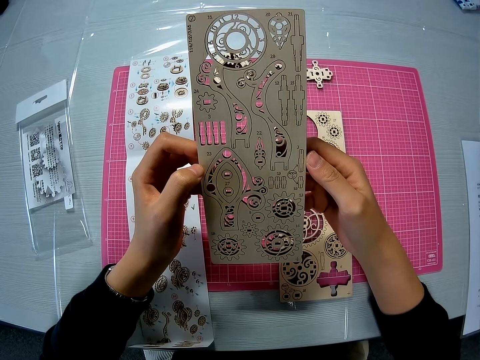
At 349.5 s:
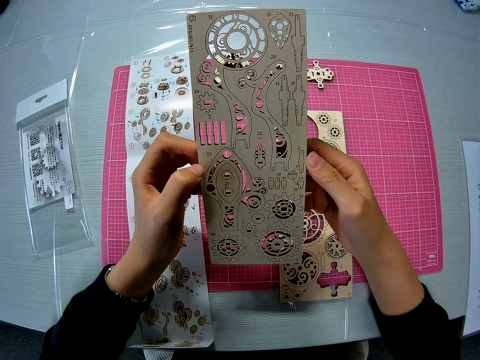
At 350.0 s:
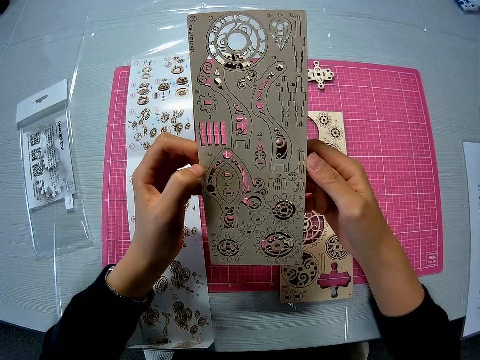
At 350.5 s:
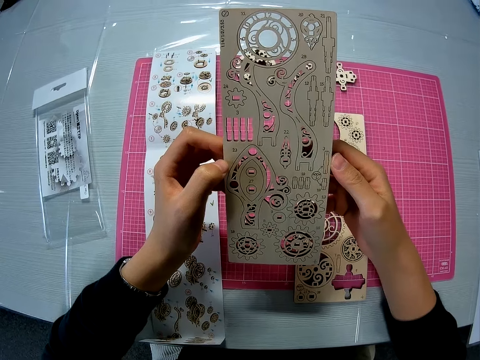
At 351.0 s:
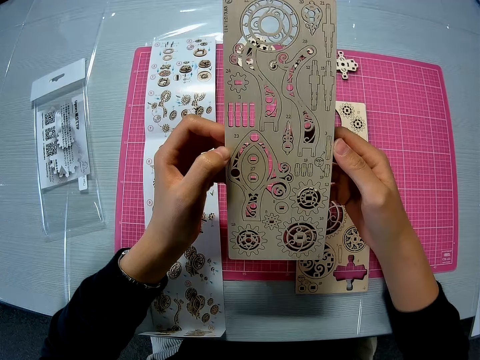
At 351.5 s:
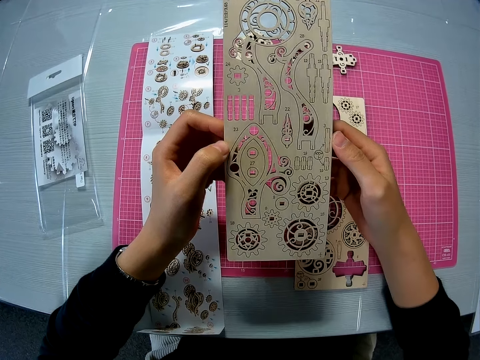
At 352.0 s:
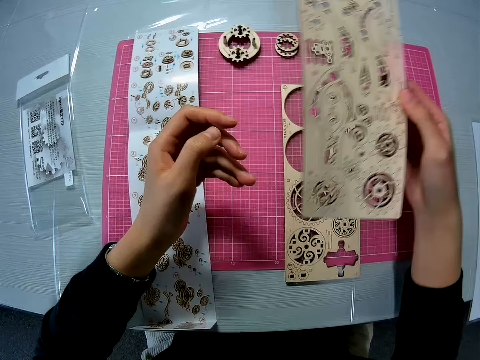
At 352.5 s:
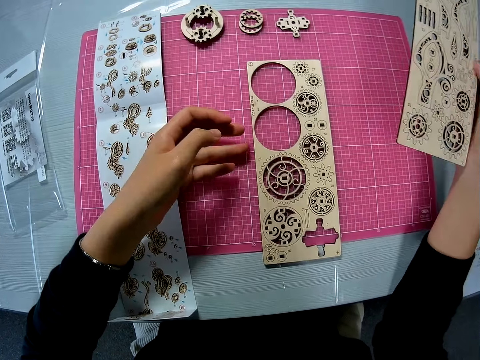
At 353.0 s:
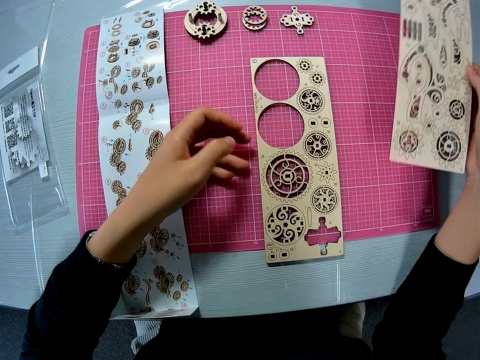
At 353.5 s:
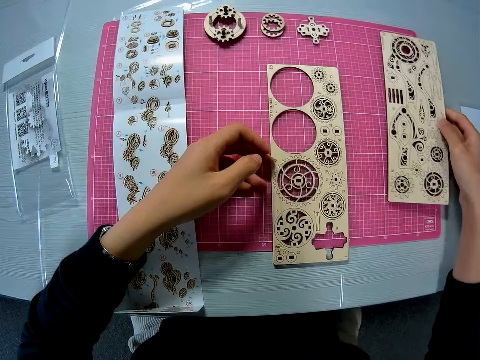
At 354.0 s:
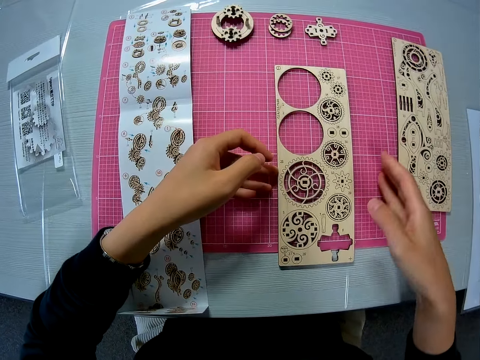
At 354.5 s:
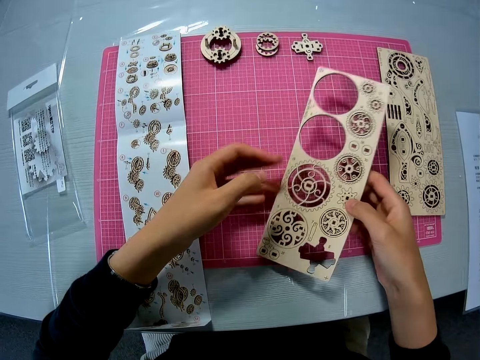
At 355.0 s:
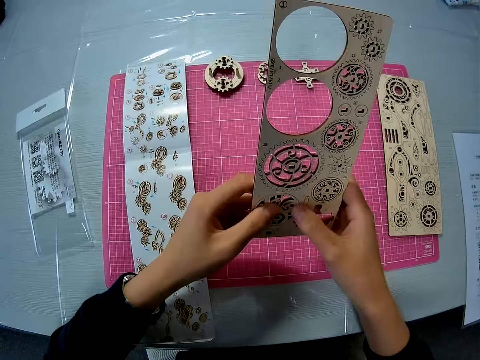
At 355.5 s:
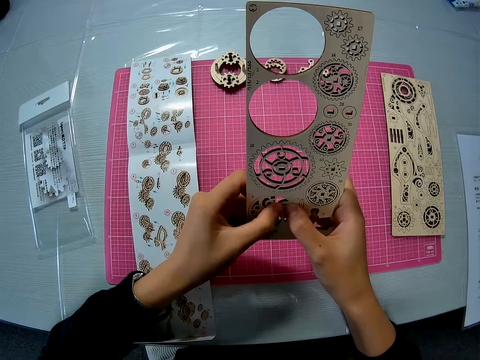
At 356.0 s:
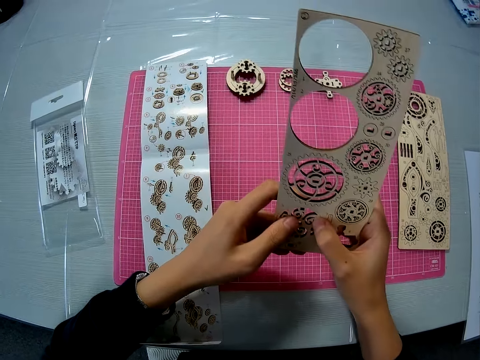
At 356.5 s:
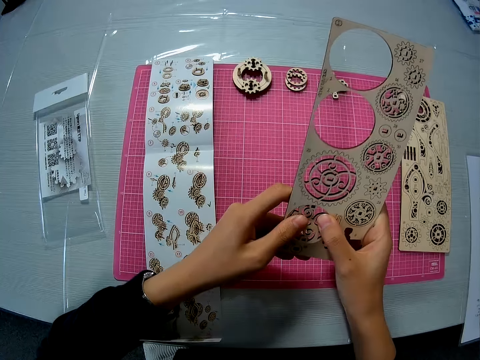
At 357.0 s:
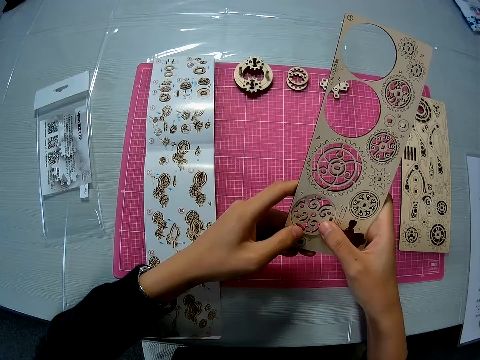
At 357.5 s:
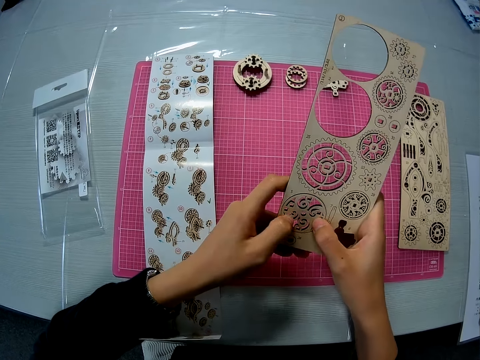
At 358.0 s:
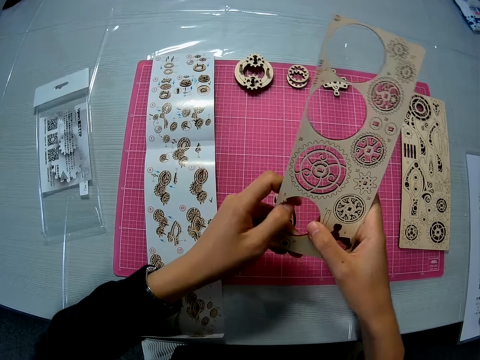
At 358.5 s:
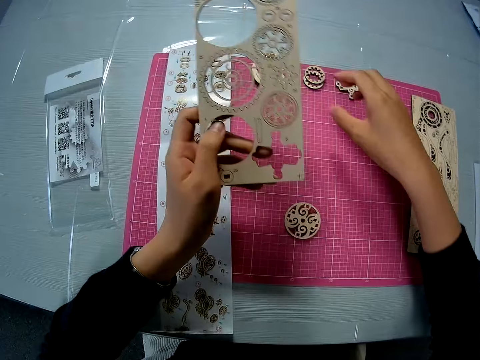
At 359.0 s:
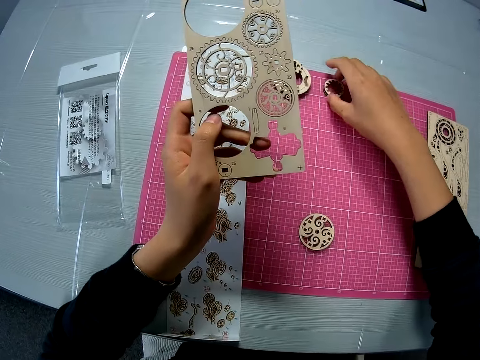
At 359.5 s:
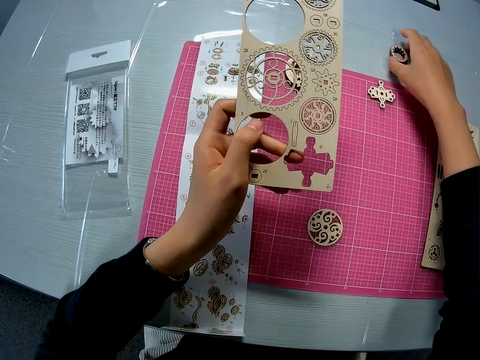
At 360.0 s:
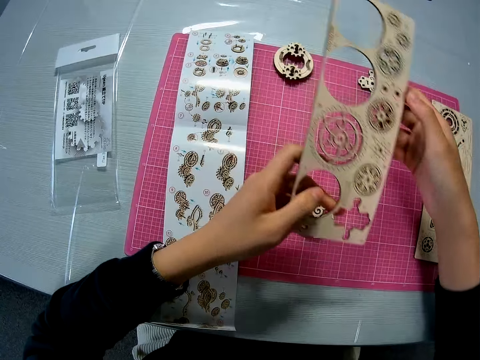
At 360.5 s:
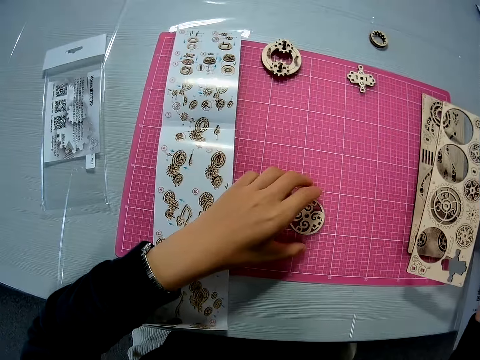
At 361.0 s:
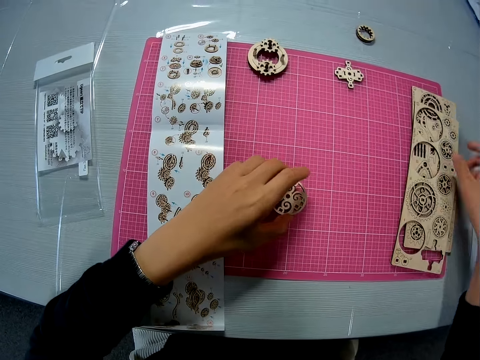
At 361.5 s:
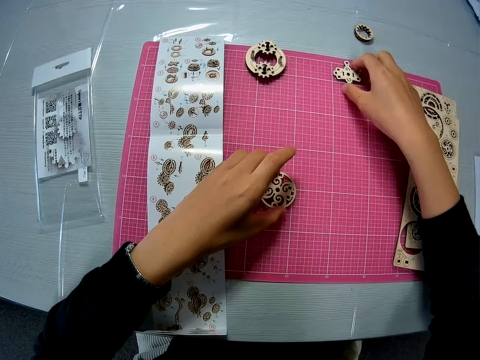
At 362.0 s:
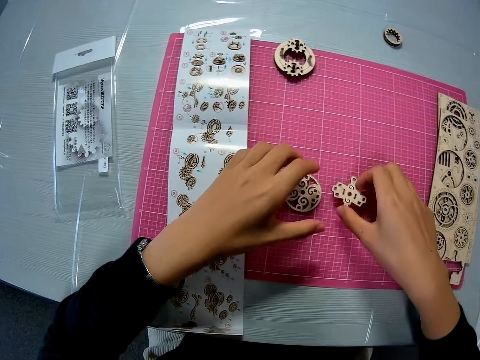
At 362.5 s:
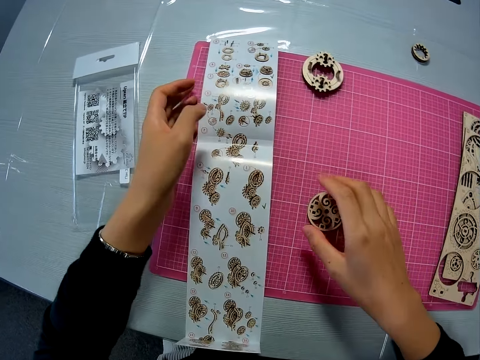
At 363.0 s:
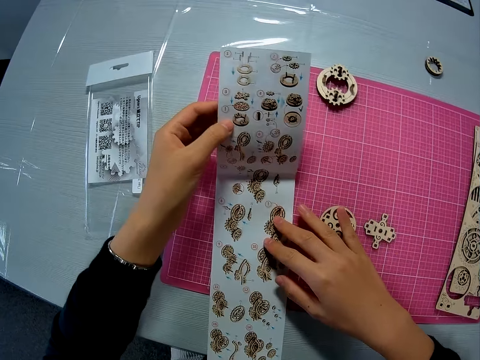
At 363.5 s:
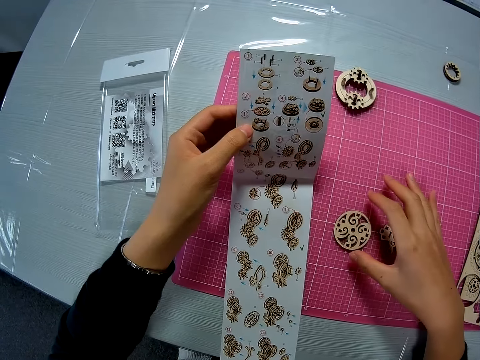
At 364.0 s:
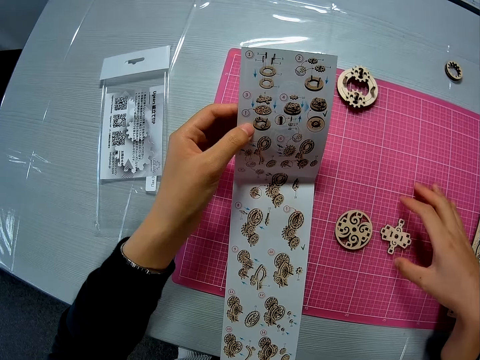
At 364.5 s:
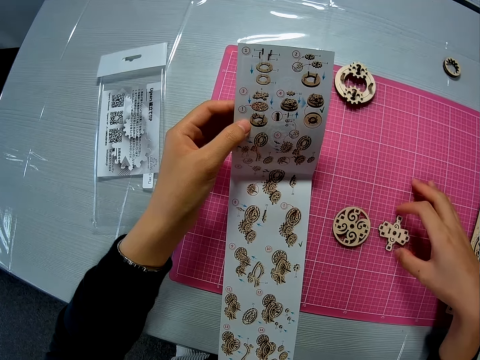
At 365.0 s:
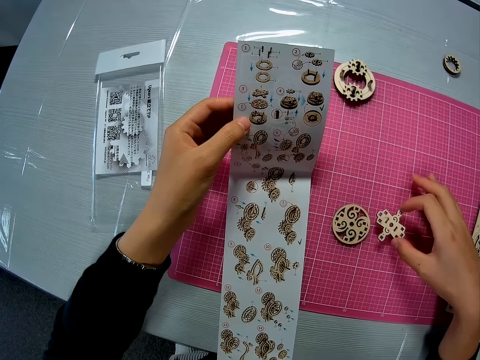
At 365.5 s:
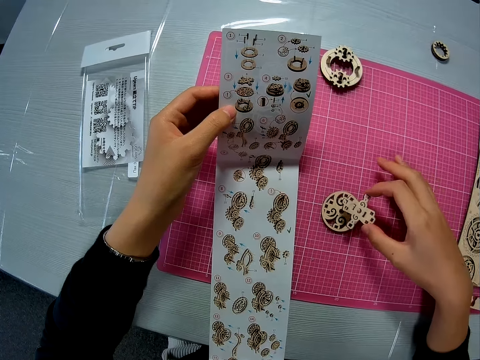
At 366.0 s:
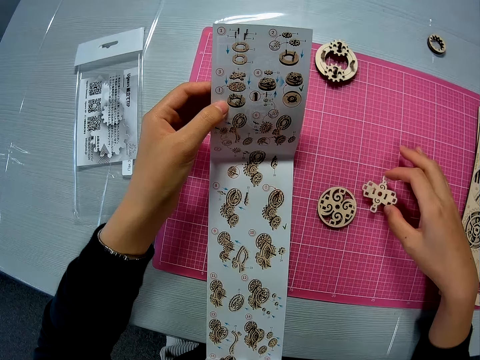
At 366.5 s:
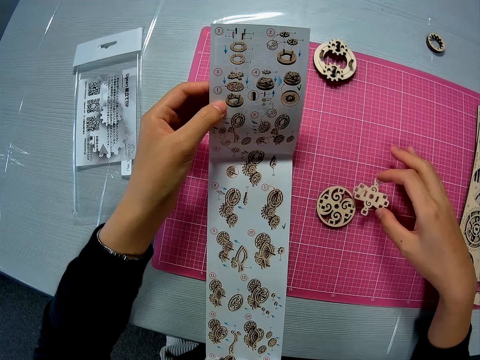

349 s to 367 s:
The camera wearer passes the puzzle sheet or laser craft to her right hand. She drops the puzzle sheet on the pink sheet. She picks up the first puzzle sheet from the pink sheet. She removes another puzzle piece or laser cut from the puzzle sheet. She presses the laser craft. She drops the laser cut on the table. She moves the outer puzzle pieces away from the pink sheet. She takes the laser cut. She puts the laser cut on the table. She passes the puzzle sheet to her right hand. She puts the laser cut on the table again. She drops the puzzle sheet on the other puzzle sheet. She takes the laser cut. She moves the puzzle sheet on the pink sheet. She moves another puzzle piece on the pink sheet. She takes the laser cut again. She raises the instruction manual slightly. She takes the laser craft. She places the puzzle piece on another puzzle piece on the pink sheet. She takes the laser cut.

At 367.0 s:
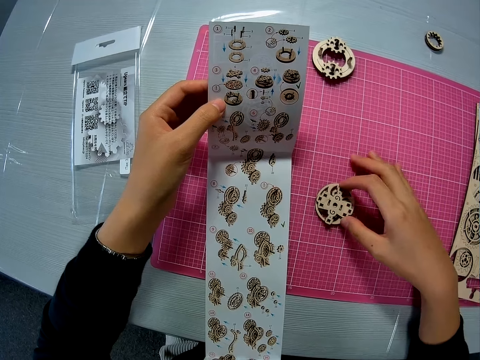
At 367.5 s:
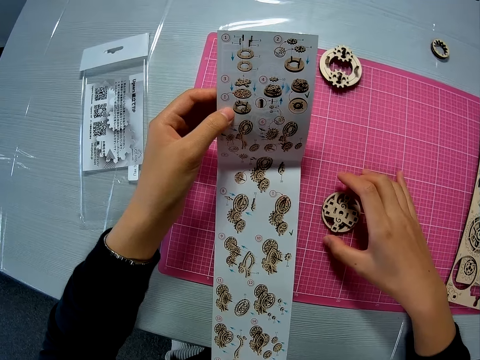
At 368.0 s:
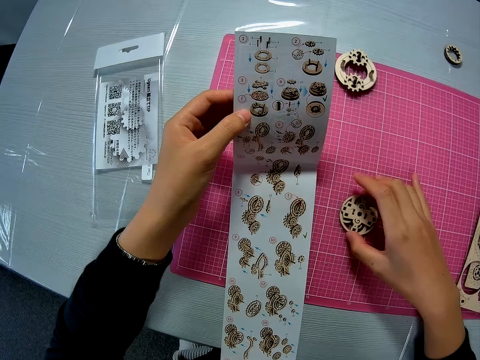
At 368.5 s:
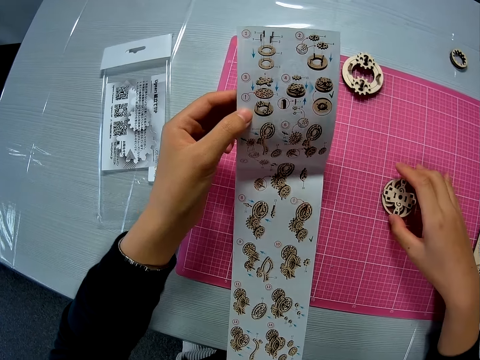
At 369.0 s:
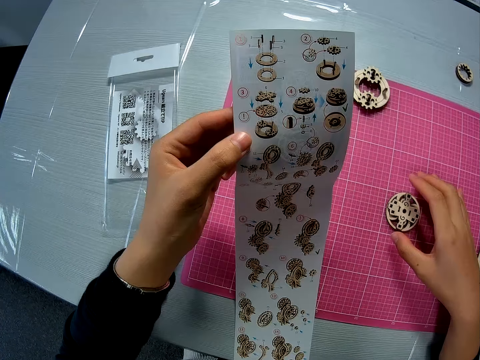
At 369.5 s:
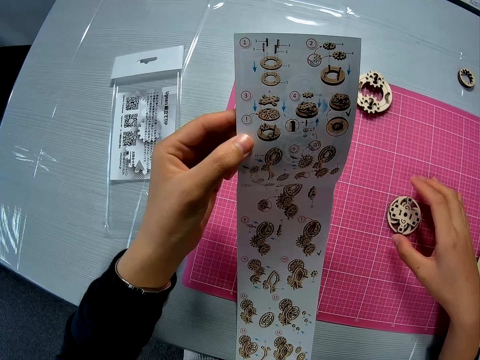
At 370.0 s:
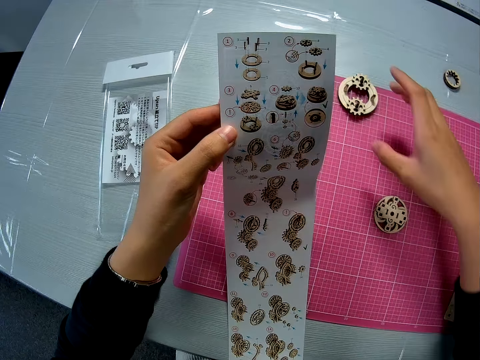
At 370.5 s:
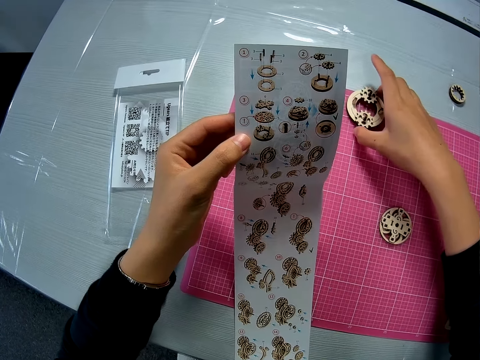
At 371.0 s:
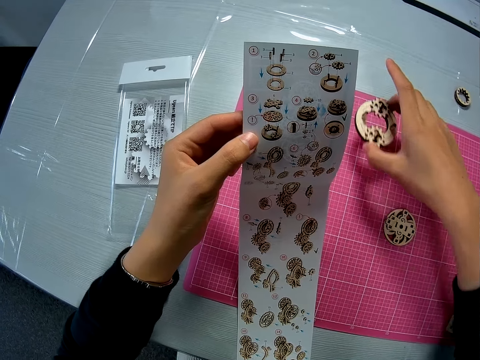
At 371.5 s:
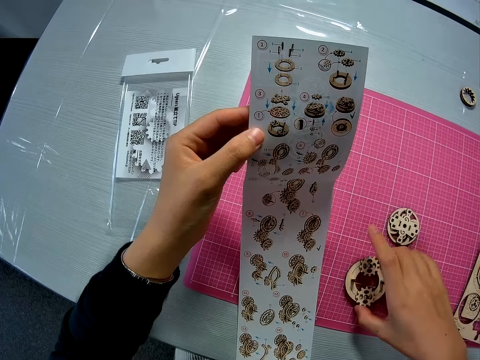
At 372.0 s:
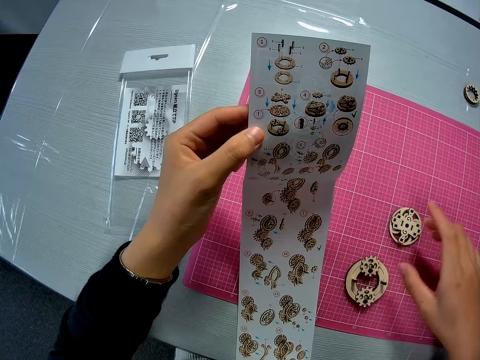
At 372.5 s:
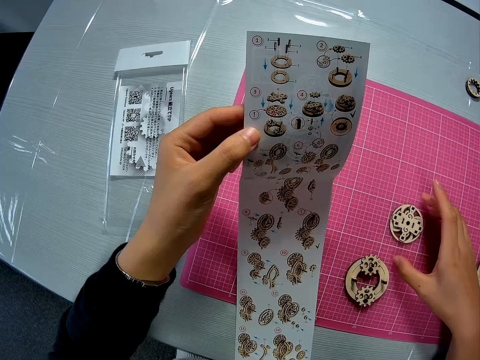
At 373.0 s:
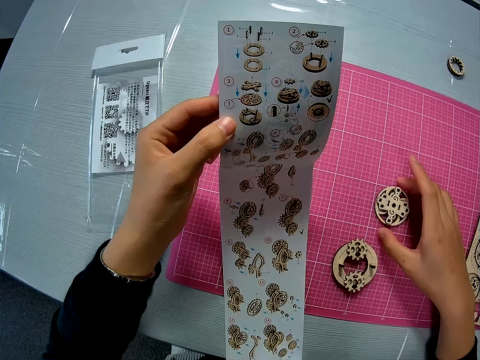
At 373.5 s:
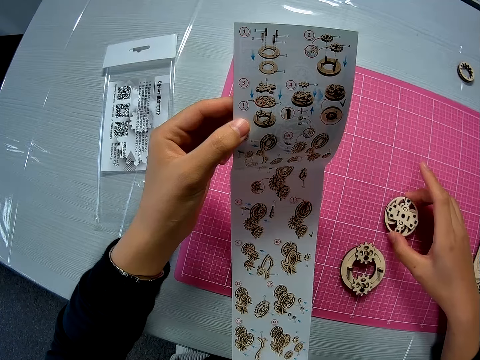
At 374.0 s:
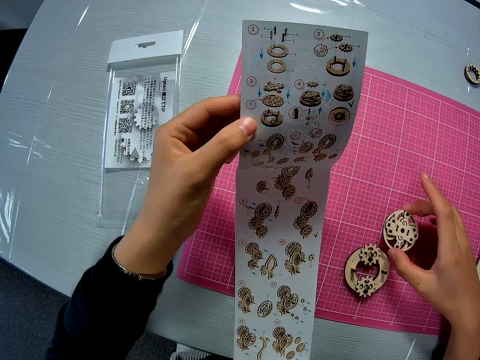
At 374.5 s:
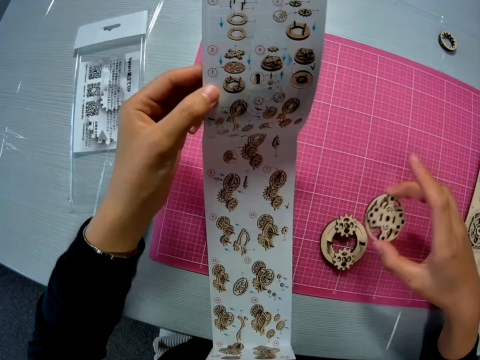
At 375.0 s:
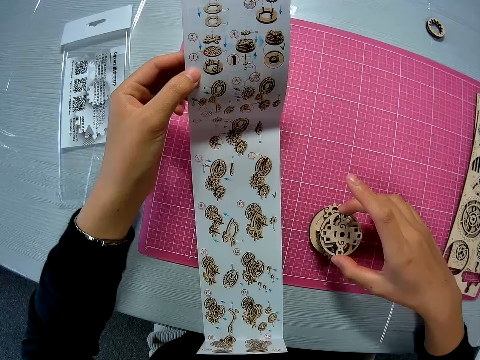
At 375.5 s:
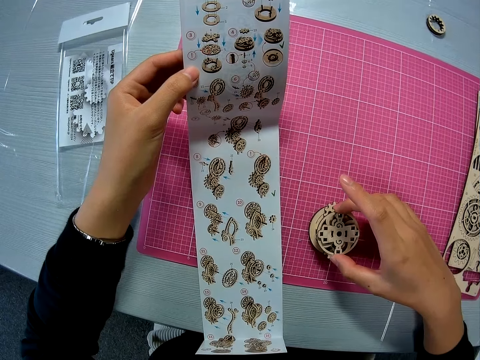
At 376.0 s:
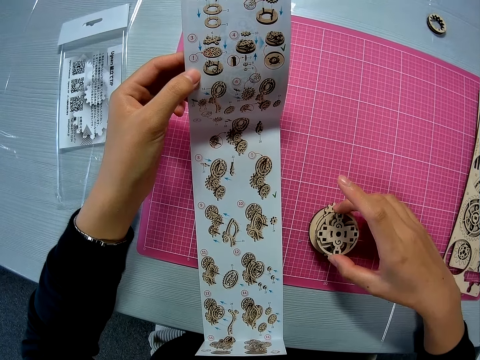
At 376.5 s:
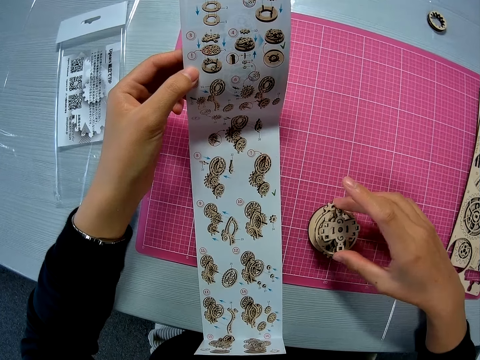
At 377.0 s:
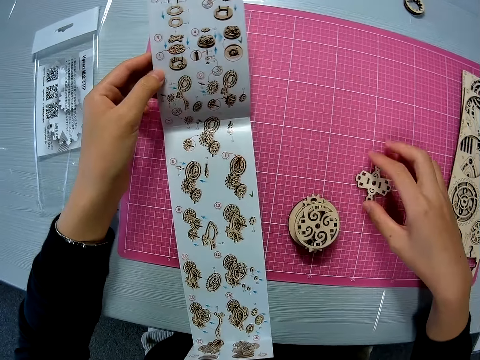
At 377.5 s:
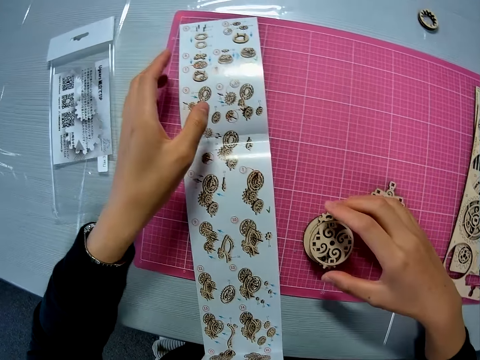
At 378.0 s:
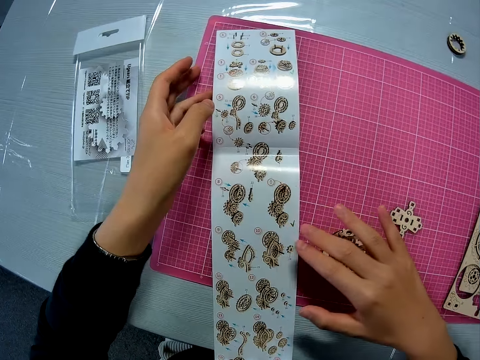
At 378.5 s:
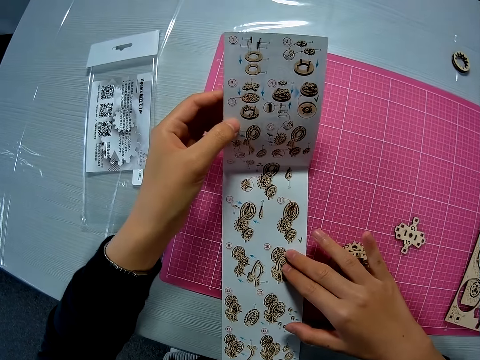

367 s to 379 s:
The camera wearer moves both puzzle pieces on the pink sheet. She pushes the laser cut. She raises the instruction manual. She lifts the laser craft. She moves the mechanical model on the pink sheet. She takes the laser cut. She puts the laser cut on the table. She places the puzzle pieces on the mechanical model. She takes the laser cut. She removes a puzzle piece from the mechanical model to the pink sheet. She puts the laser cut on the other. She puts the laser cut on the table. She drops the instruction manual on the pink sheet. She touches the mechanical model with her right hand. She raises the instruction manual slightly.
